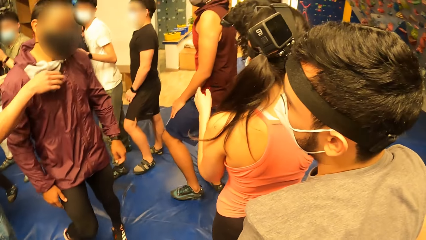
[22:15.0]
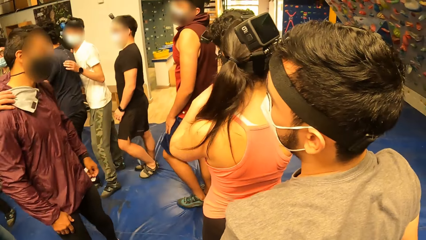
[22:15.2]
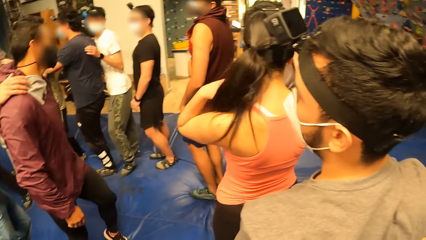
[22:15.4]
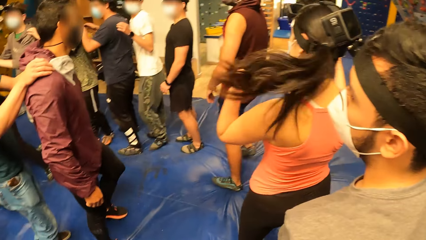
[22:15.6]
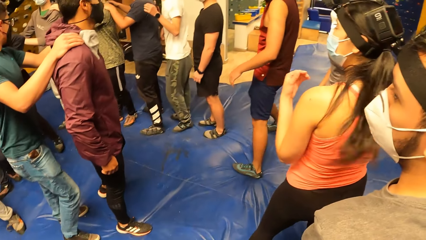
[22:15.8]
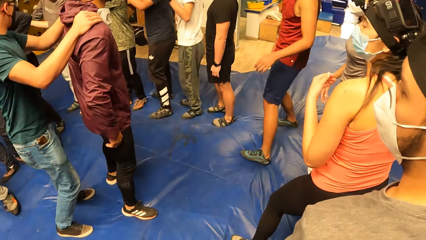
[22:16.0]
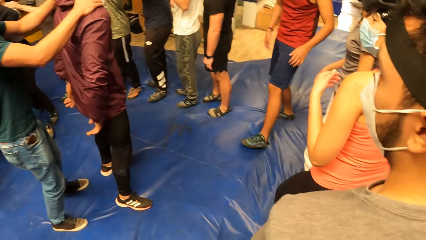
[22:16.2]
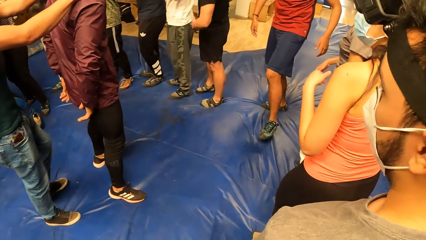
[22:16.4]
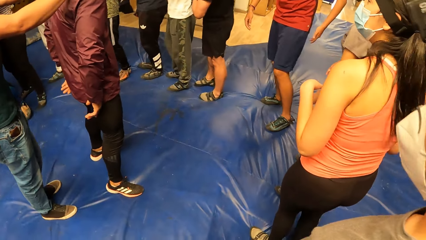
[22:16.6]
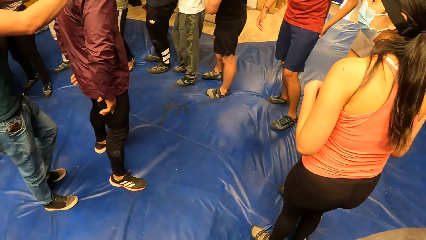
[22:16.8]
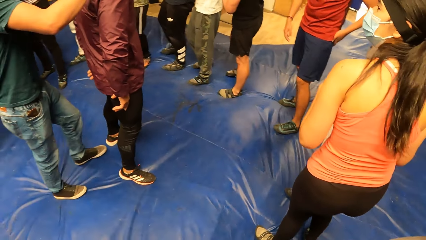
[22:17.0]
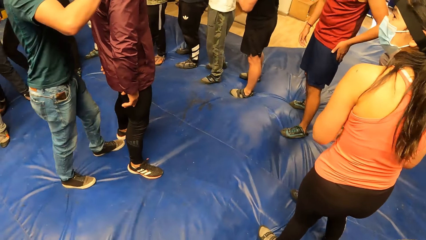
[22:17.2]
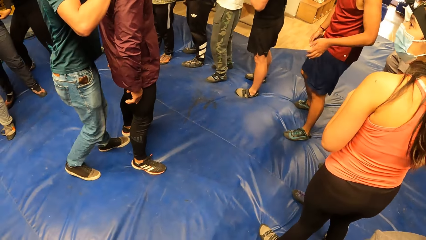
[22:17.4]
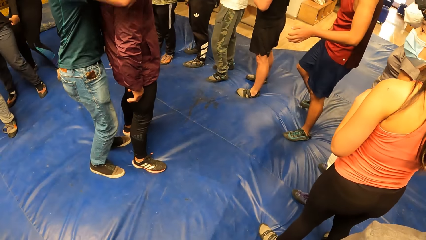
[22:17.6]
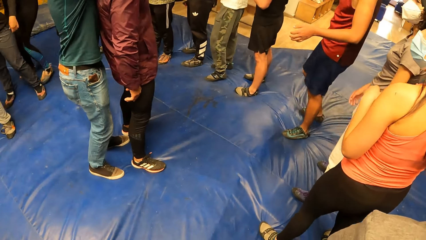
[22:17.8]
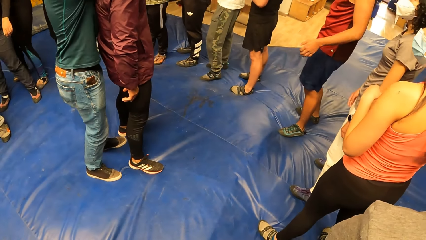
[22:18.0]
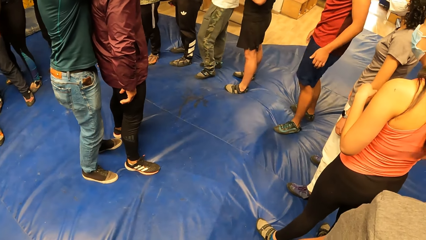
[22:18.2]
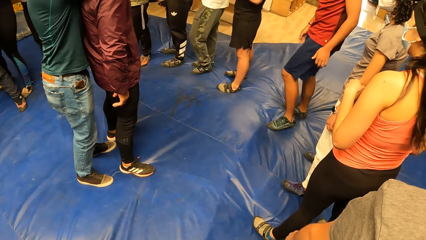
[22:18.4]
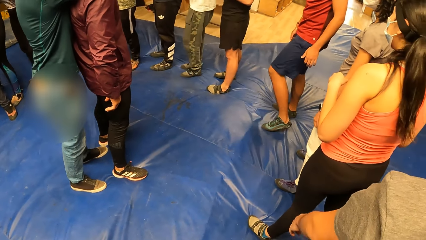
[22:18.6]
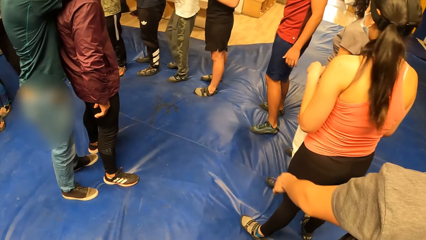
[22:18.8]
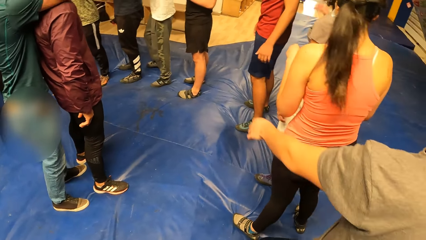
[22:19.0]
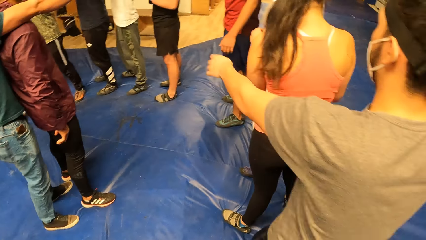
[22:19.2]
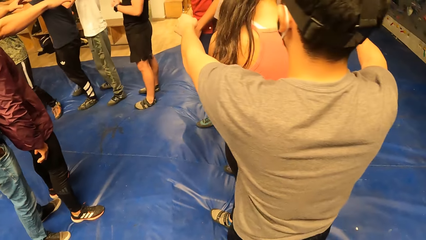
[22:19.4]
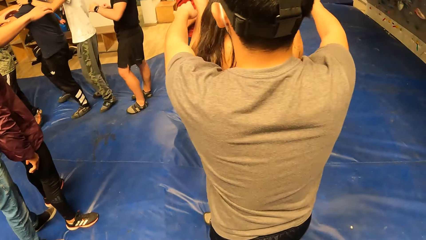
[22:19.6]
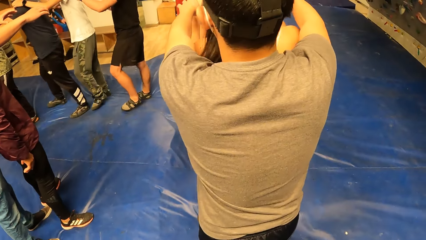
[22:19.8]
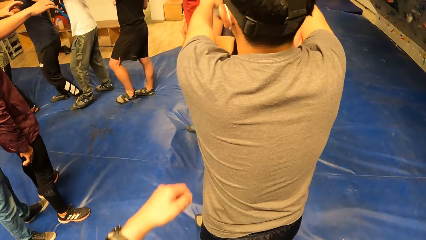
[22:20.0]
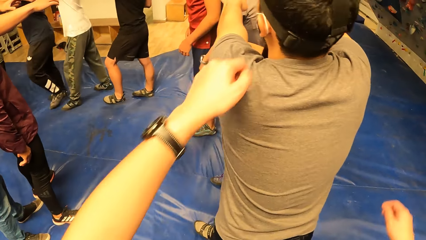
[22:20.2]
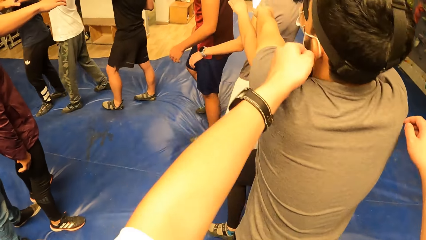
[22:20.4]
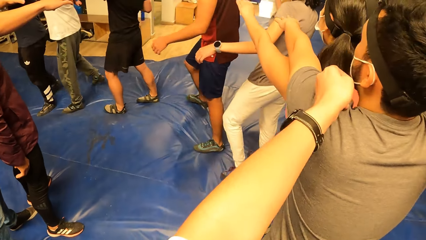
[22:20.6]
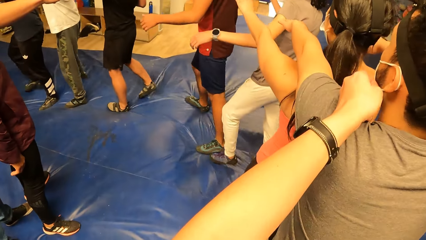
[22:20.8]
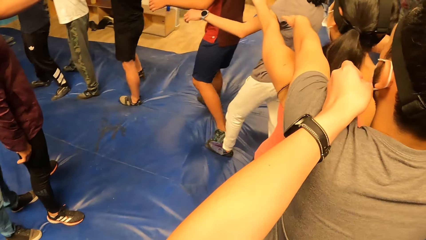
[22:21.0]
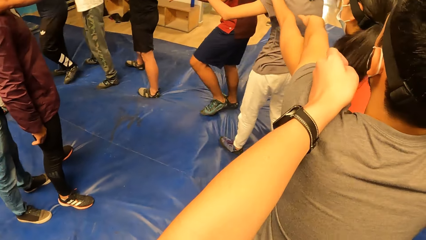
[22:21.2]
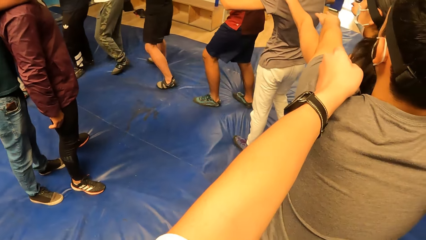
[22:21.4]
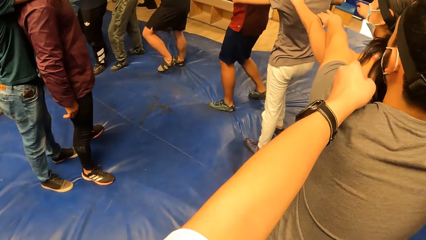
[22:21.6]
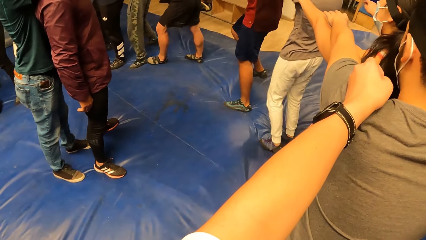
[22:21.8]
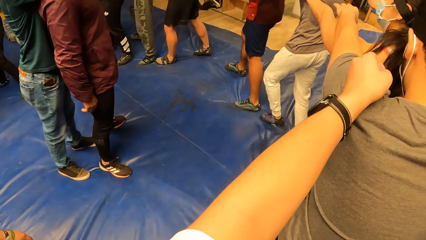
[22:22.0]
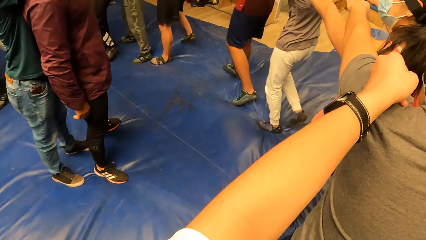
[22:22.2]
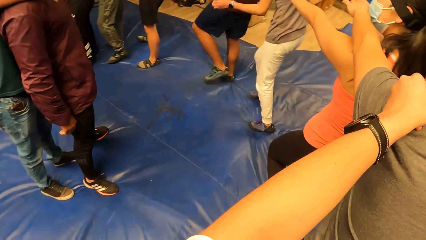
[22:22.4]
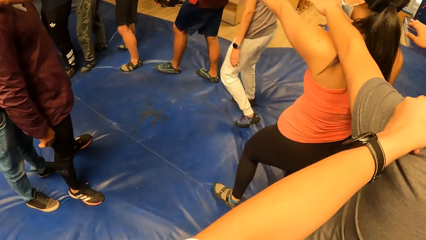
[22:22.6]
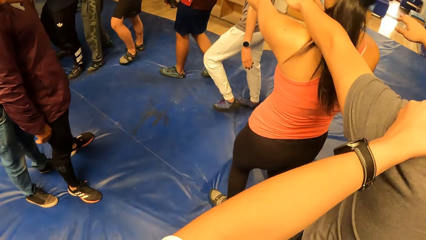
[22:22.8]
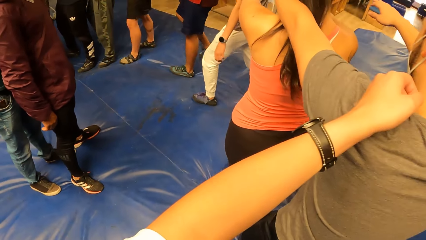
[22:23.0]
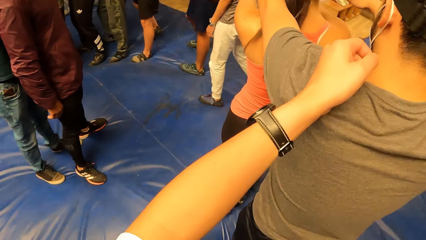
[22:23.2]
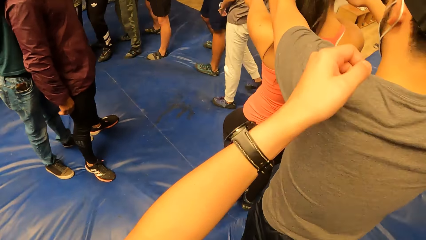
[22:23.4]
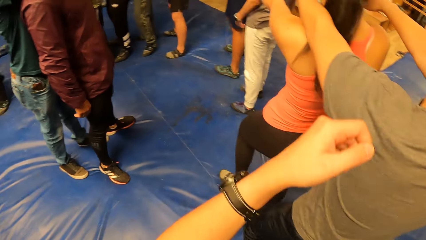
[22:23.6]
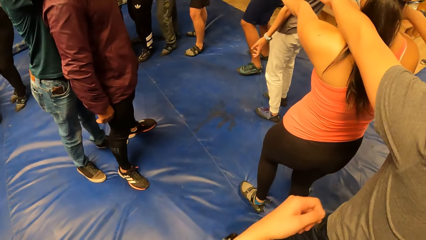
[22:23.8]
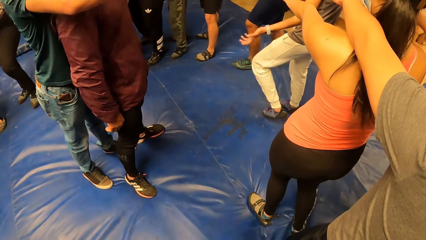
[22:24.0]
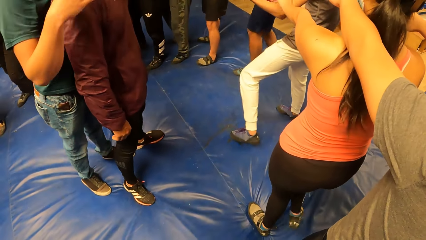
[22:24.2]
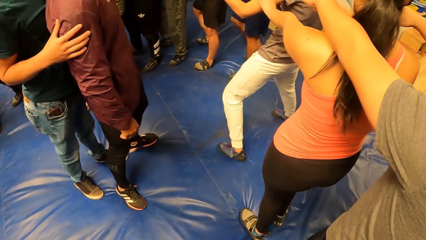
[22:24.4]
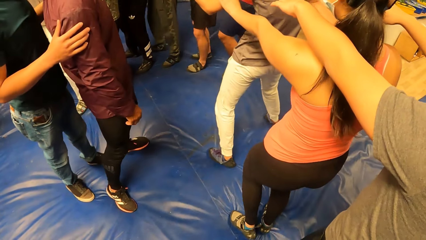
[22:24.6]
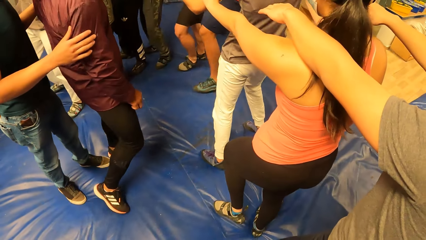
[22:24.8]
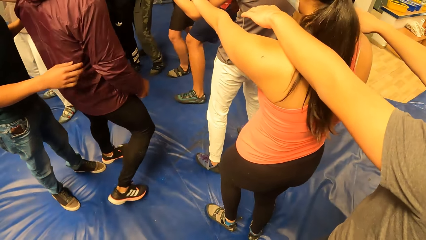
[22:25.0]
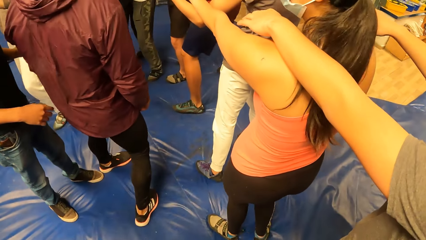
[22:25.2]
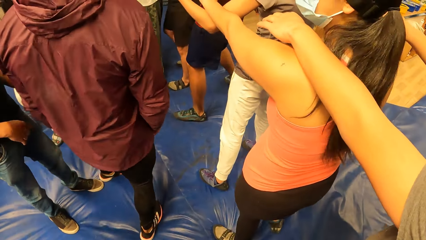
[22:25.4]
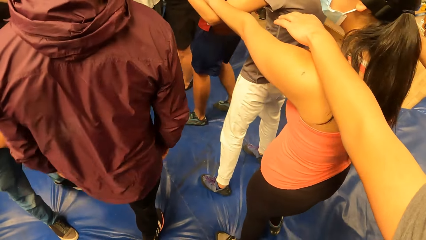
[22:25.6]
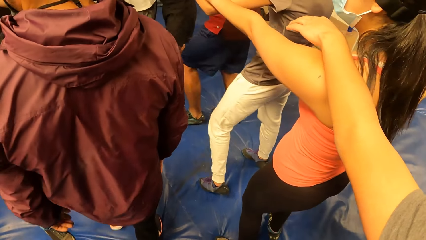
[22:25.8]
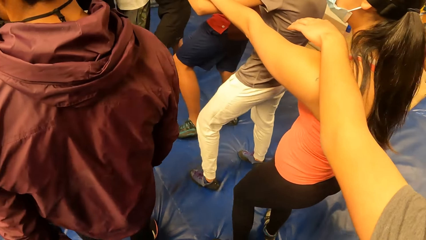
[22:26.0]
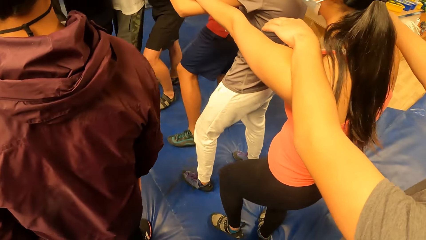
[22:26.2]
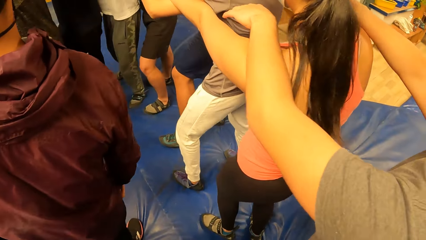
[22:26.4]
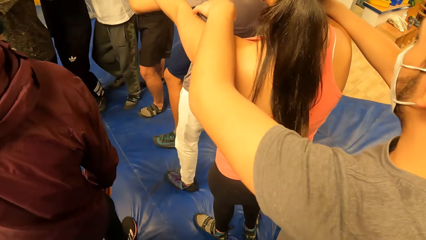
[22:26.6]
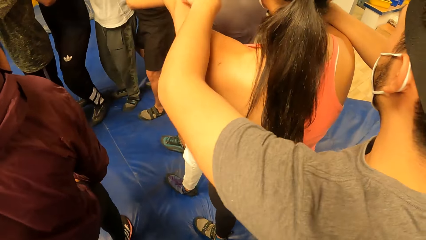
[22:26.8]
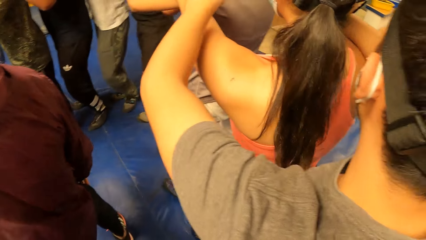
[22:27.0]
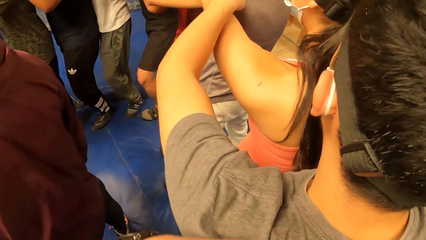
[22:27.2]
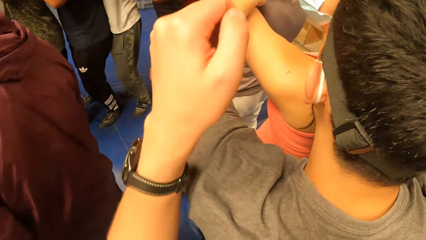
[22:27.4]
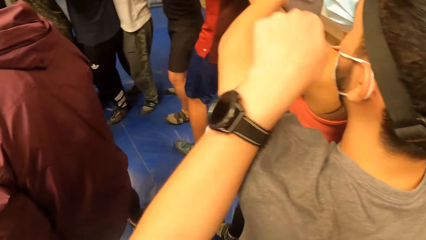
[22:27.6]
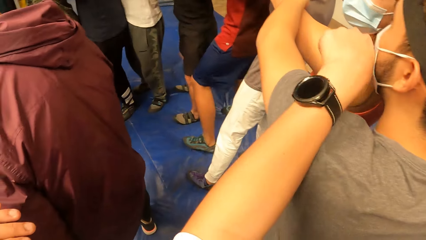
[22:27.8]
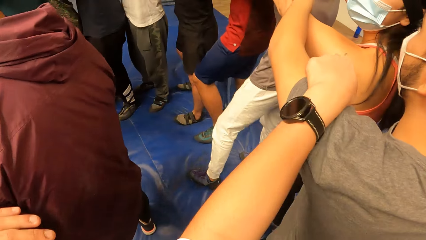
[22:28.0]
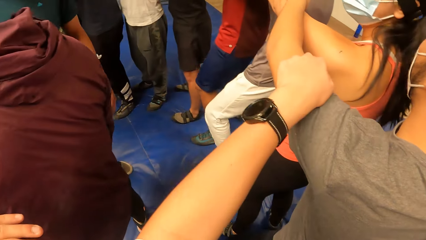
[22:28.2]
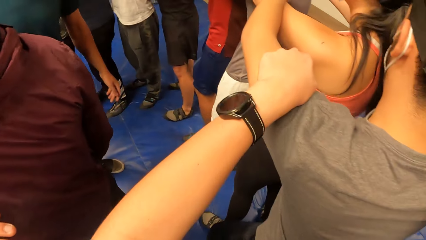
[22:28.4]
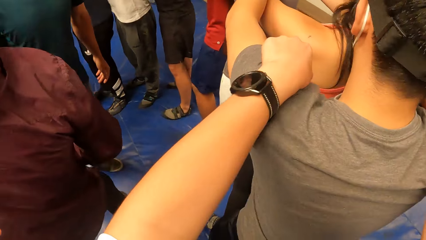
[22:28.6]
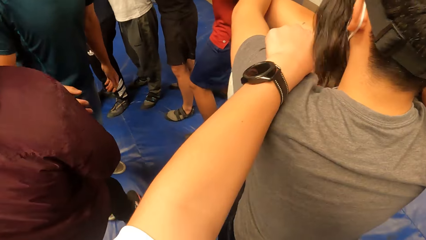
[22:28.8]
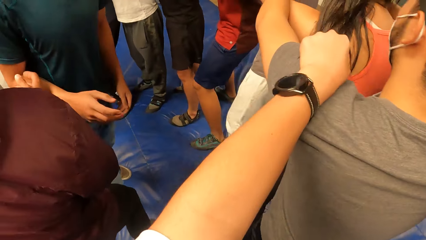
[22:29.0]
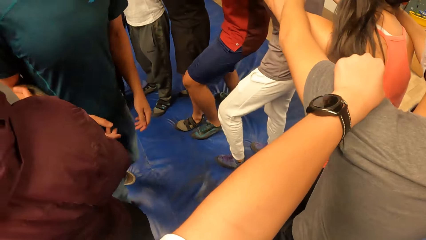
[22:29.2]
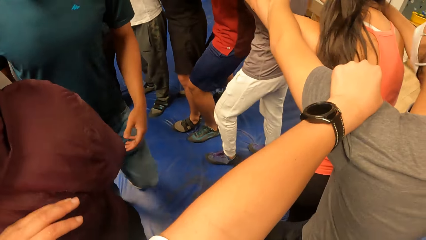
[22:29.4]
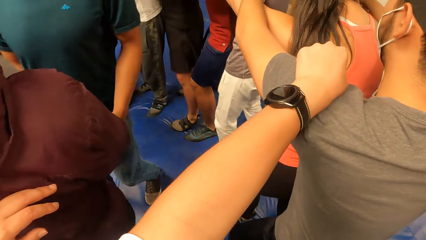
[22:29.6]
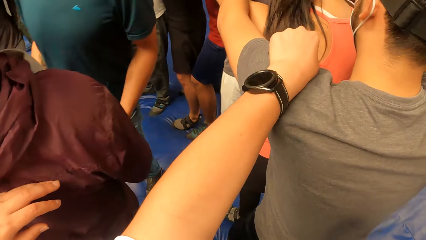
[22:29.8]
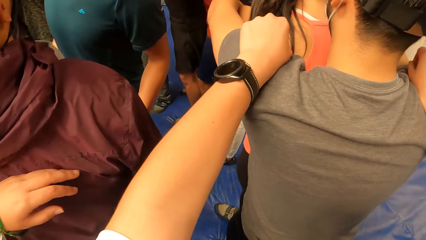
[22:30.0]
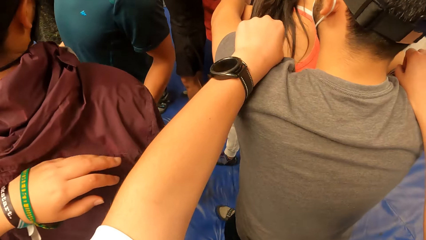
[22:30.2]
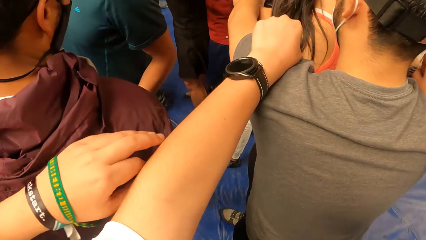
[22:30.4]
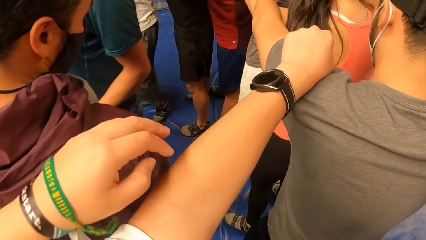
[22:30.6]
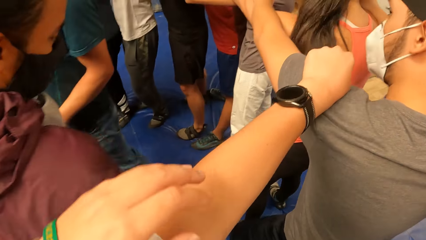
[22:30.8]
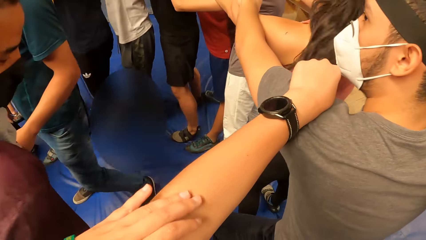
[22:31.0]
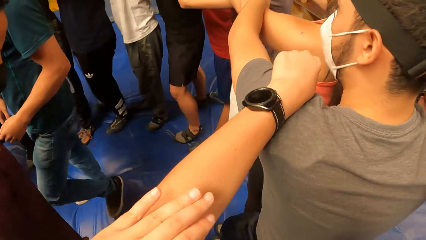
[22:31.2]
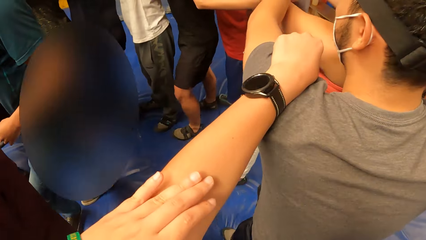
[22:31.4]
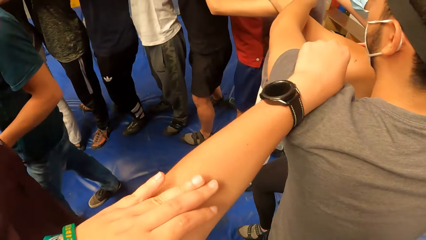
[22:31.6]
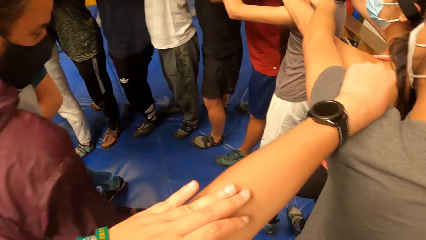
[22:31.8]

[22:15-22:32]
A man turns another man with both hands. The first man stretches both hands on the shoulder of the second man. A third man holds hands up. The camera wearer places her left hand on the shoulder of the third man. She walks round with the circle of people. The third man moves forward. The camera wearer removes her left hand from the shoulder of the third man. The first man removes his left hand from the shoulder of the second man. The camera wearer places her left hand on the shoulder of the third man.
